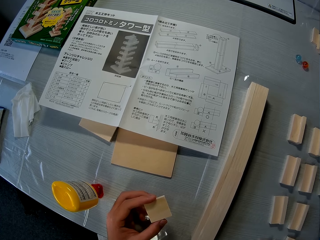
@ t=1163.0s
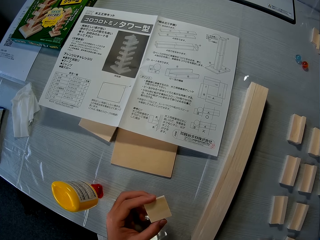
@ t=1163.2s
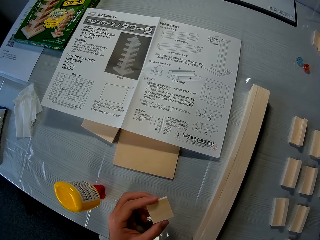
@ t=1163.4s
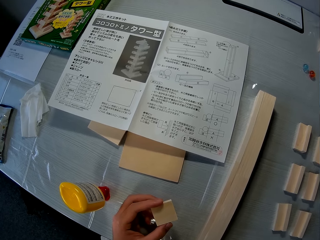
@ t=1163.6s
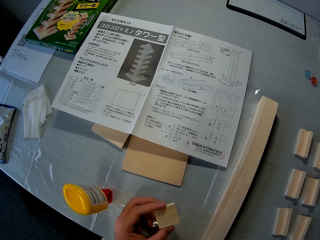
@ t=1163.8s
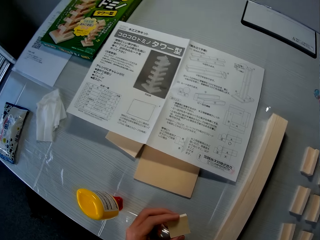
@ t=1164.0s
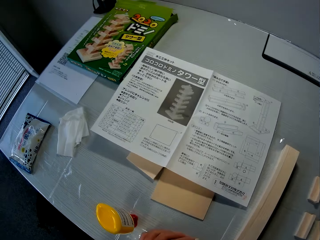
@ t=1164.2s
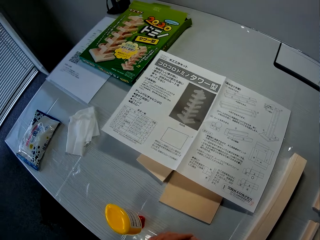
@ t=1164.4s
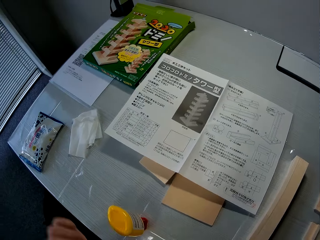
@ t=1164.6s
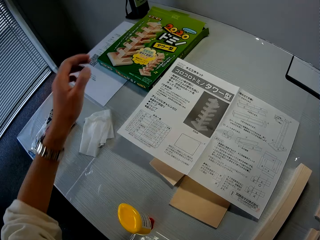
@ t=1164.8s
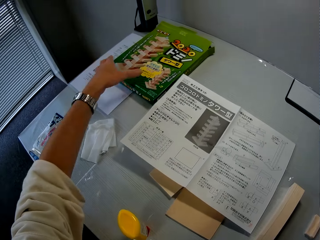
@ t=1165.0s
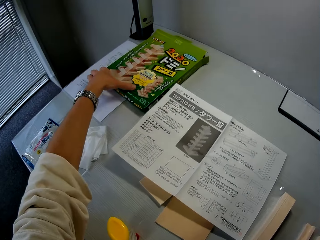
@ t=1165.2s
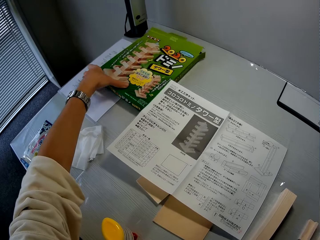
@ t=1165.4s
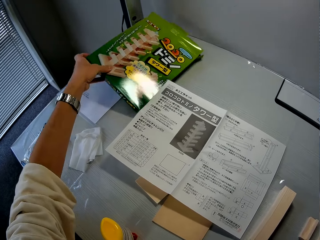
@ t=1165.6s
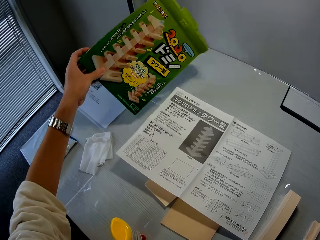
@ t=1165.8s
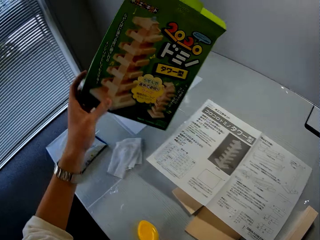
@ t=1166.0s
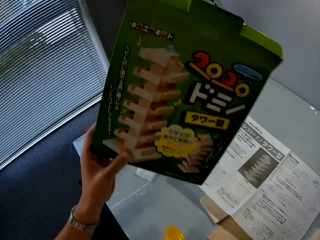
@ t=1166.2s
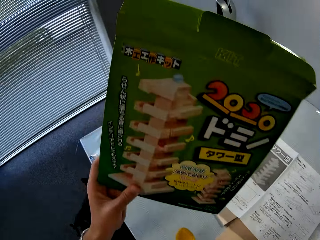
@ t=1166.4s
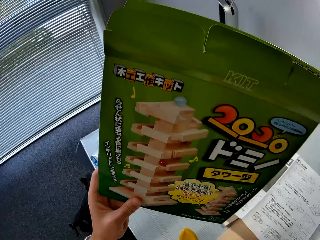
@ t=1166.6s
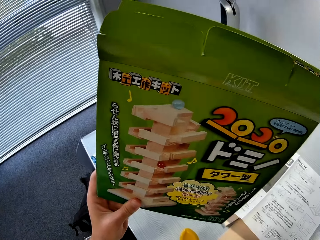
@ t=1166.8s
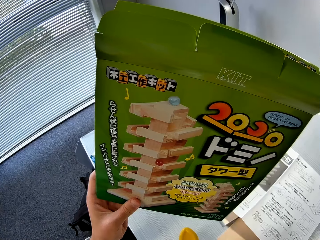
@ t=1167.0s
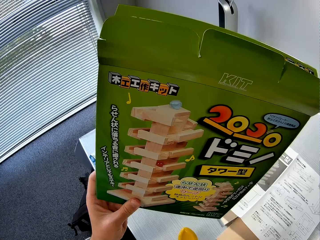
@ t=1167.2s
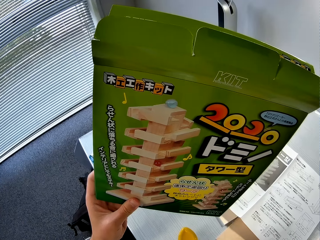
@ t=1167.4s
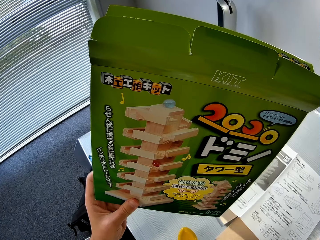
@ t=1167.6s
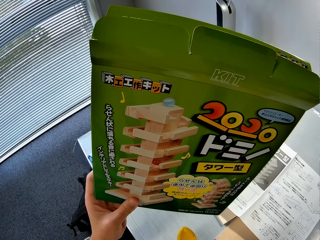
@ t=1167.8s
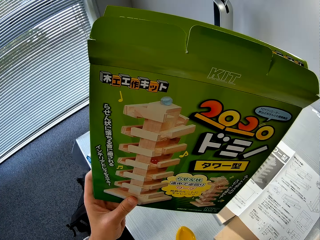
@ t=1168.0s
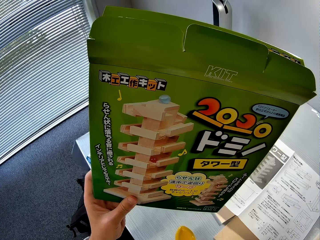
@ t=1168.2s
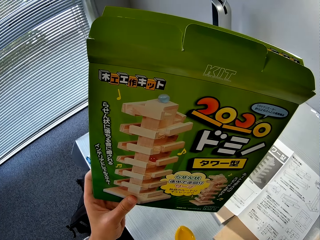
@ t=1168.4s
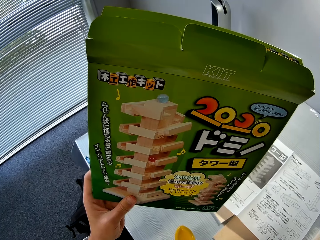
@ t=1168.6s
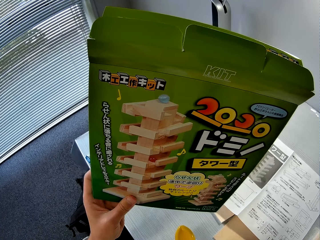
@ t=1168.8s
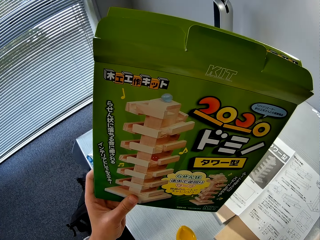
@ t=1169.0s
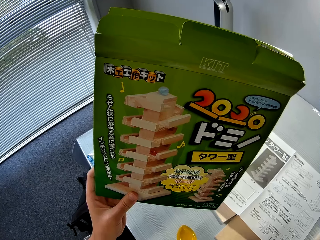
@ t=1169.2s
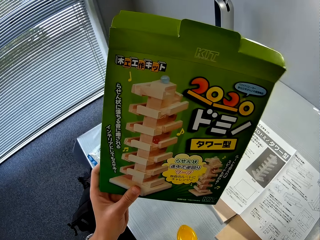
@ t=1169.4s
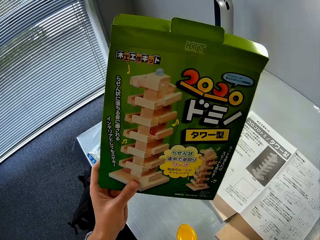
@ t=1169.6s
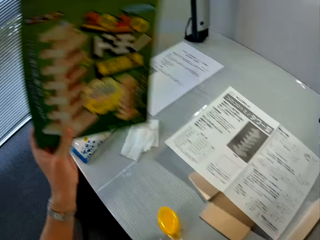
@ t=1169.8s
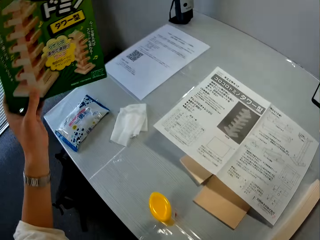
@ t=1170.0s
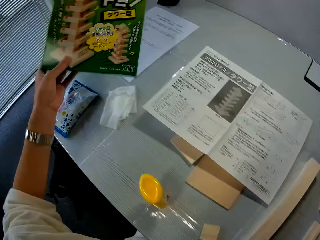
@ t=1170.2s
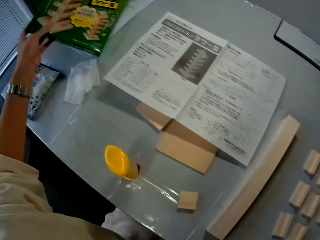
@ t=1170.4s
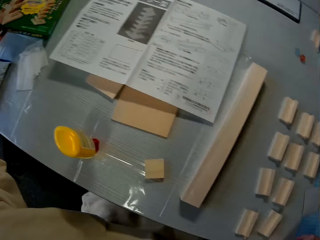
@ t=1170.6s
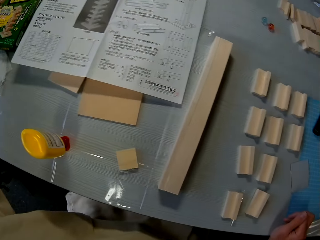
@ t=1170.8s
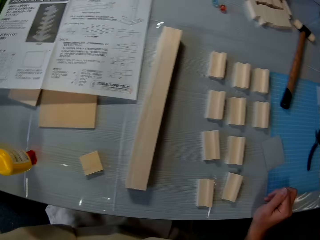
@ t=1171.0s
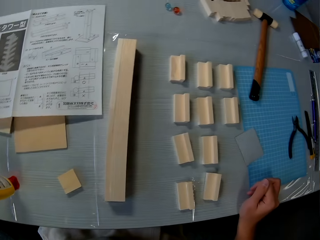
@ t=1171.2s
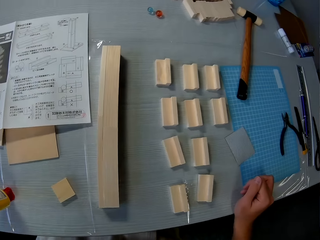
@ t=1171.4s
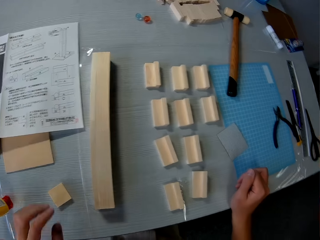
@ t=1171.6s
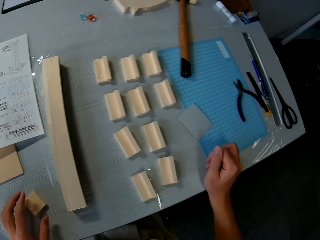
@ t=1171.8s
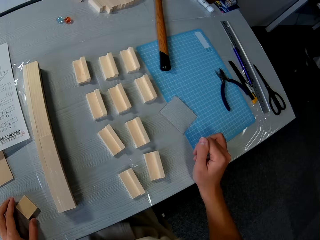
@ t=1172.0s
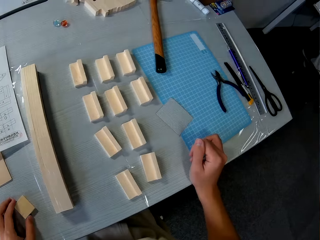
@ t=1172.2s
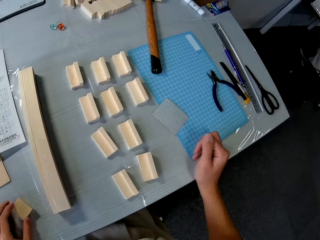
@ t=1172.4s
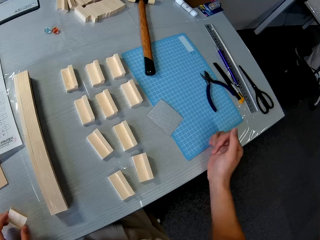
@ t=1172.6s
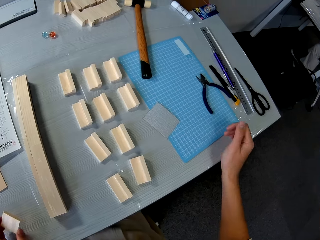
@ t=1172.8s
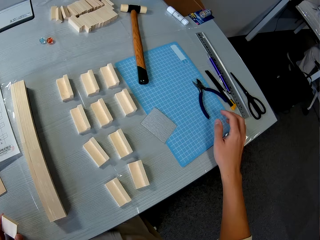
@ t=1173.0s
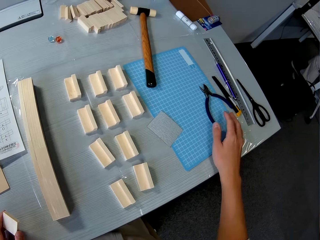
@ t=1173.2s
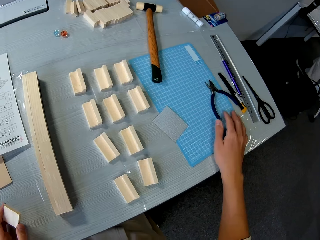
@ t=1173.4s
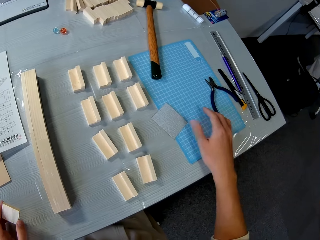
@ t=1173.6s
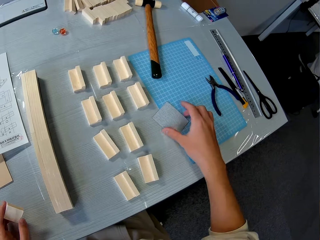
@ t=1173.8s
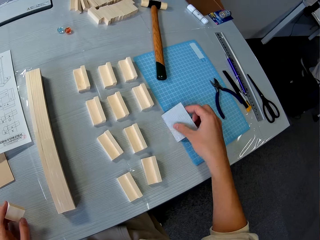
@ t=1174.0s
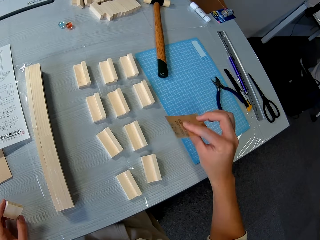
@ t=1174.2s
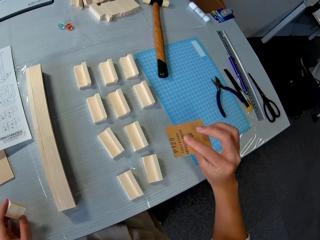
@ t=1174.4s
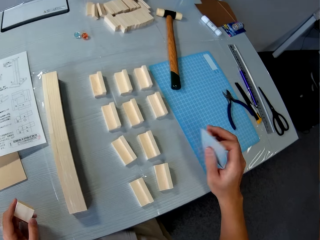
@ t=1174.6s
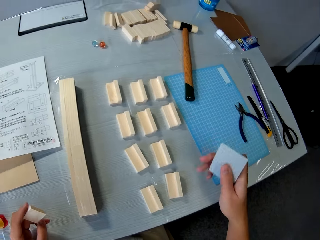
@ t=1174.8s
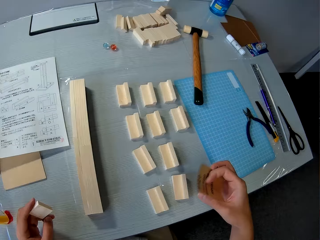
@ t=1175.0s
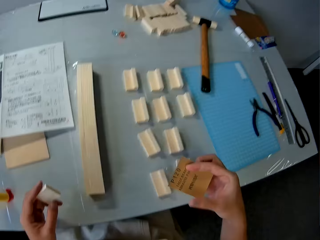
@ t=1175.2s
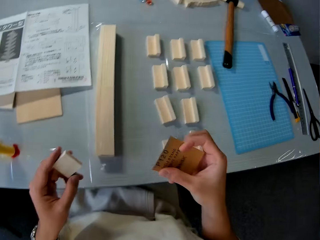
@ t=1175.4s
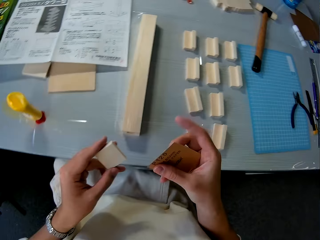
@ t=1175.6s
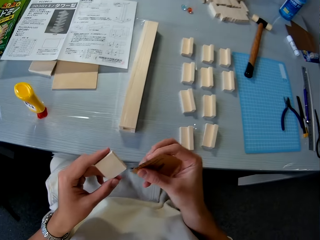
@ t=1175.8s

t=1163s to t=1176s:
The camera wearer picks the box of model materials. They look at the box of model materials. They place the box of model materials on the table. They pick the model material. They pick a sandpaper on the table.

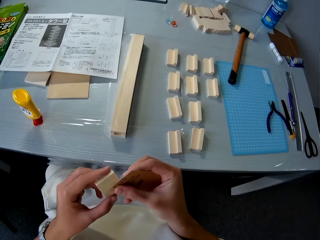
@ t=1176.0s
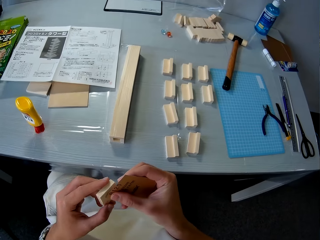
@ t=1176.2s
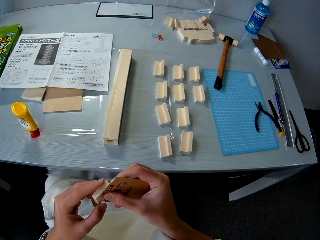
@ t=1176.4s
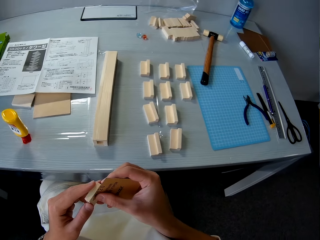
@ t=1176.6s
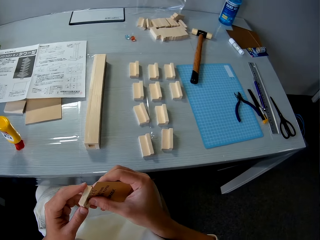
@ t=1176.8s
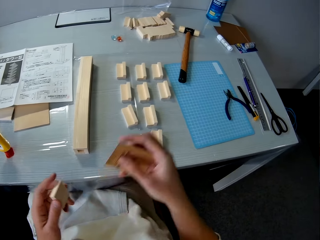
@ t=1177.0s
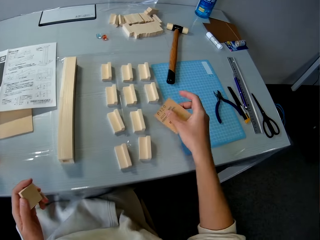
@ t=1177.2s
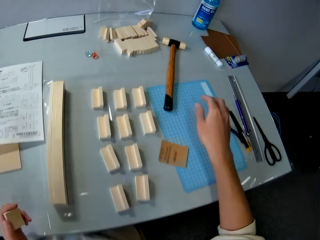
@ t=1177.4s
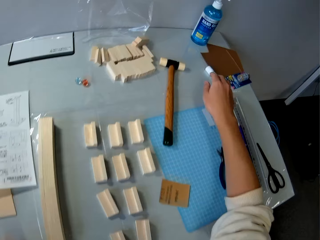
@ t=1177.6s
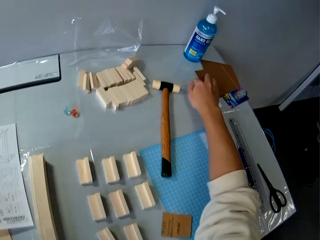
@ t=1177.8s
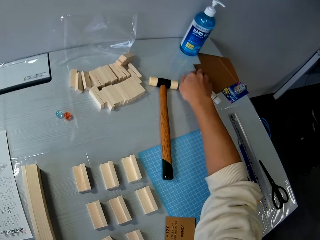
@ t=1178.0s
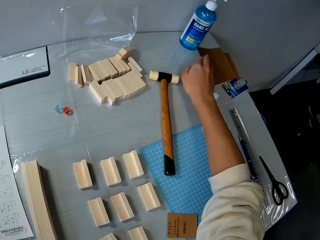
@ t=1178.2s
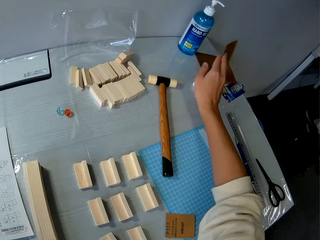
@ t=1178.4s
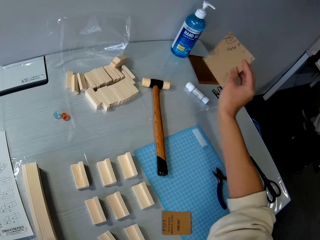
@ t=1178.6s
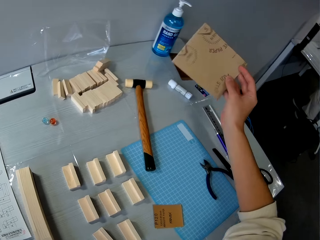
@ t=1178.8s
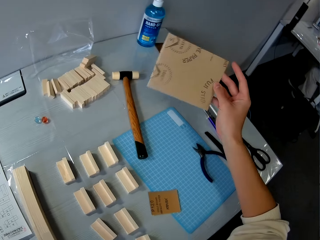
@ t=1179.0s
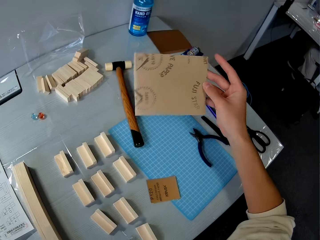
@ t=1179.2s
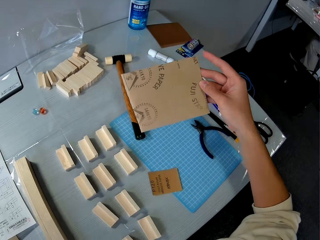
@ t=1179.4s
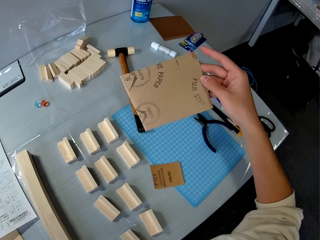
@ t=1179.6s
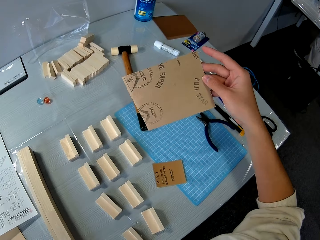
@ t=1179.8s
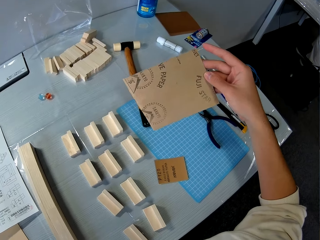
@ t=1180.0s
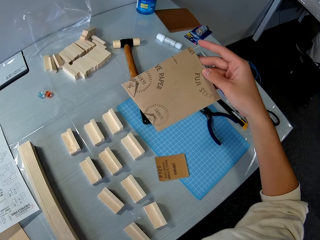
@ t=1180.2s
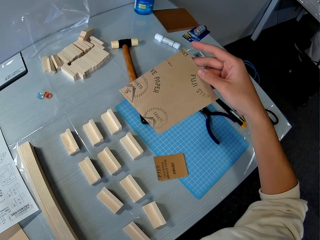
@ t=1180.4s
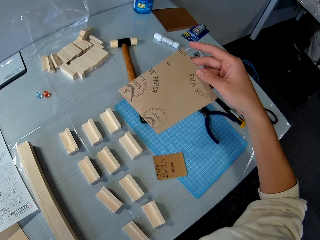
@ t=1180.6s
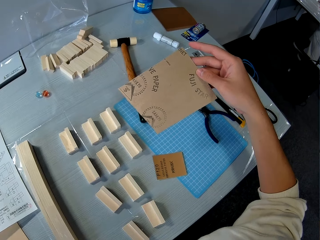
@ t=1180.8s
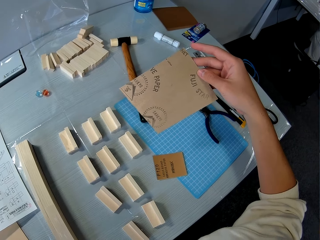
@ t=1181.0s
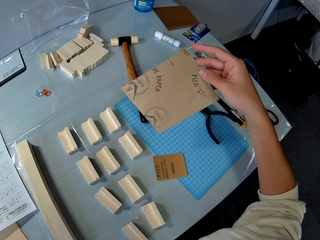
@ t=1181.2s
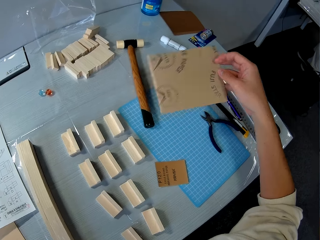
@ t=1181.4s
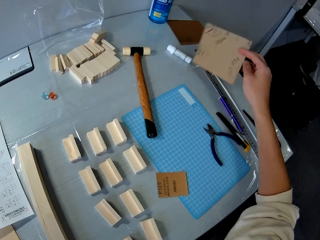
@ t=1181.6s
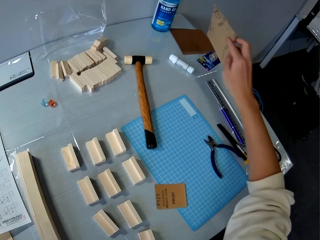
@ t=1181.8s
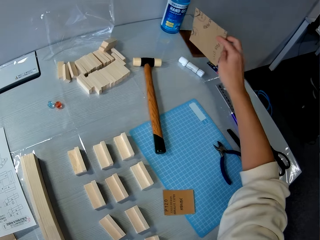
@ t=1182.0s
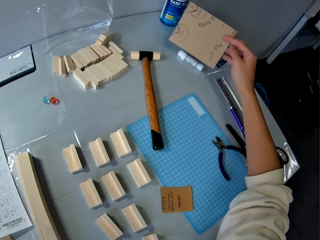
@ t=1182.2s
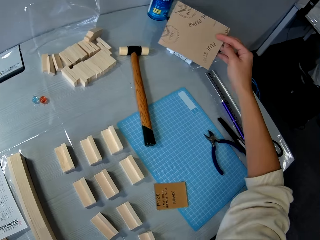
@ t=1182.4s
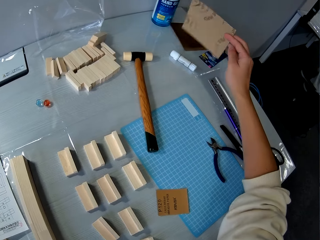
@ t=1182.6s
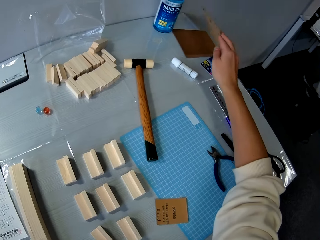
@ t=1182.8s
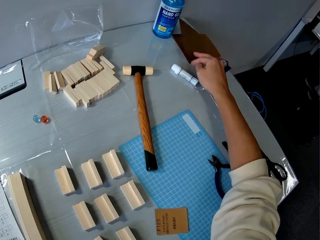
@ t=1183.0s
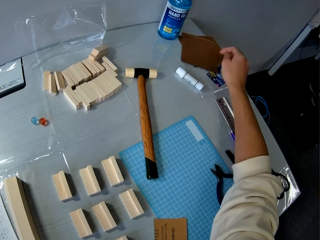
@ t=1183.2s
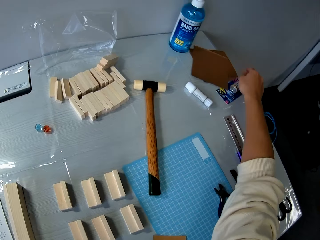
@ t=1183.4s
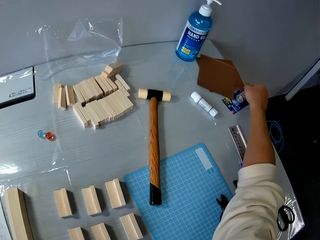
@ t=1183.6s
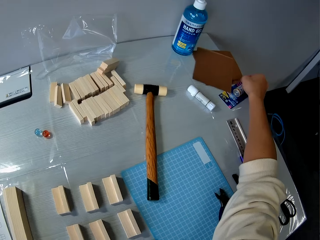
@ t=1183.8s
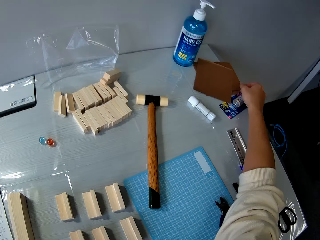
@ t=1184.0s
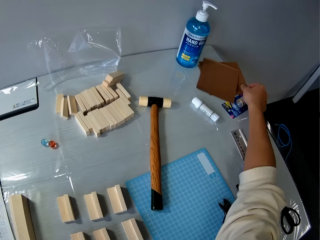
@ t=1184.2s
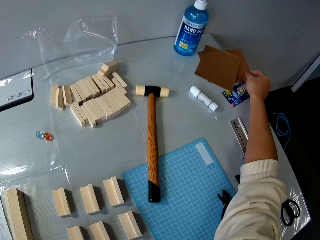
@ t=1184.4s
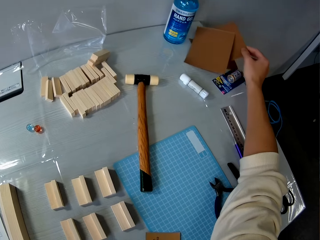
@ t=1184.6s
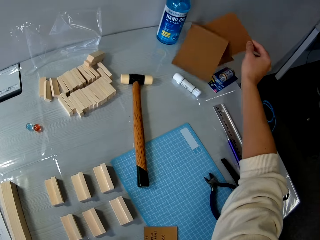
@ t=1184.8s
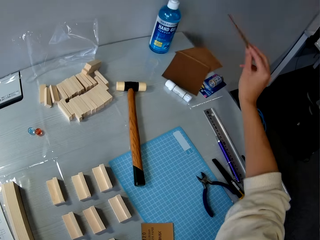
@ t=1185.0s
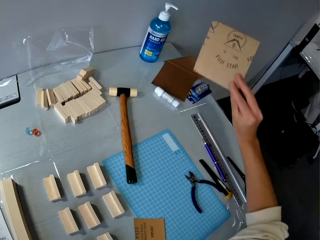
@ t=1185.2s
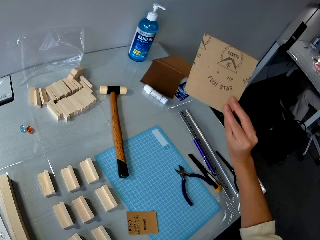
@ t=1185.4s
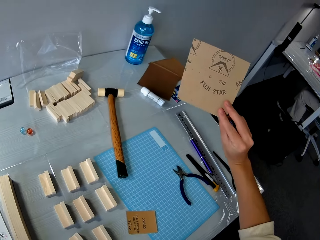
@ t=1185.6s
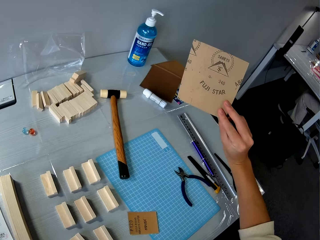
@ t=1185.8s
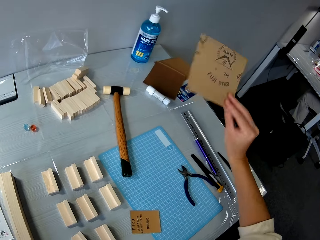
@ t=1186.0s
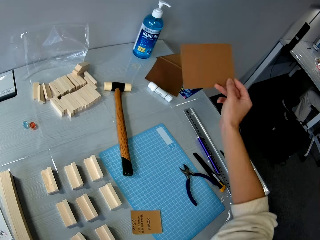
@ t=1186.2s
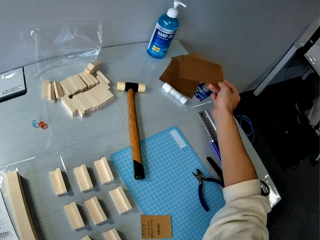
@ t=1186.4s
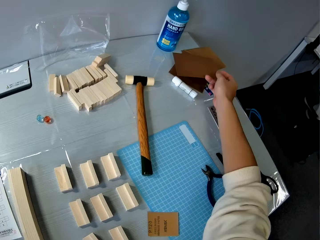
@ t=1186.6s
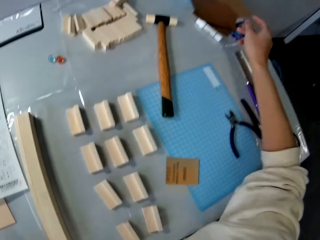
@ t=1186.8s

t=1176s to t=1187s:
The camera wearer places the abrasive paper on top of the model material. They place the abrasive paper on the cutting mat. They pick a sandpaper or abrasive paper on the table. They check the abrasive paper. They place the abrasive paper on top of other abrasive papers. They pick another sandpaper on the table. They check the abrasive paper. They drop the sandpaper on the table.
